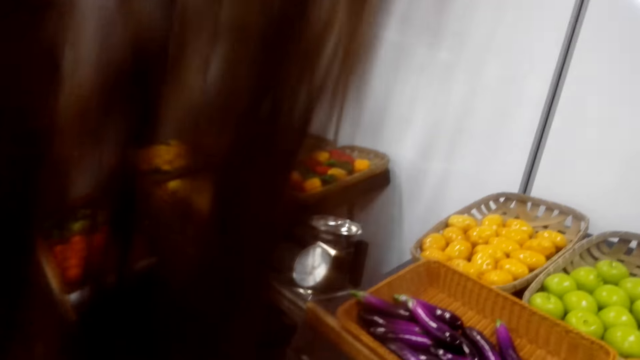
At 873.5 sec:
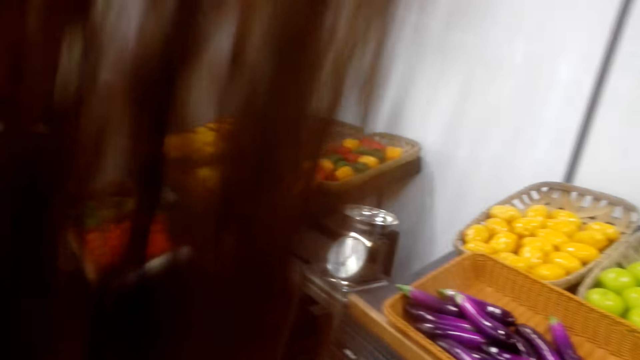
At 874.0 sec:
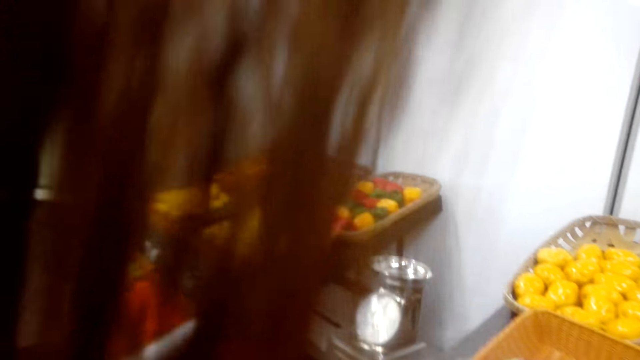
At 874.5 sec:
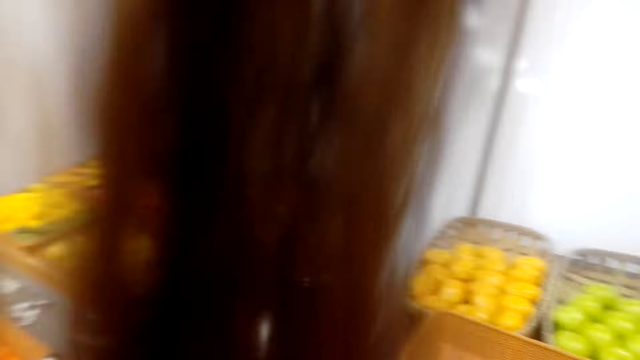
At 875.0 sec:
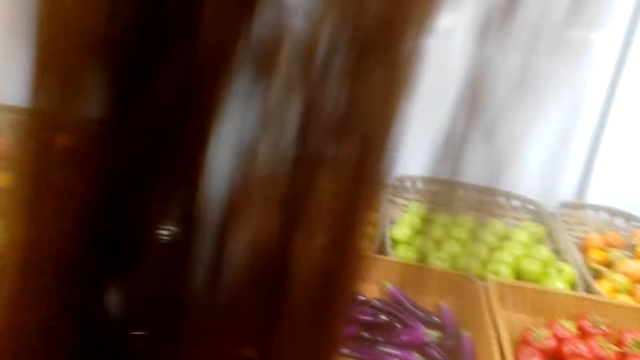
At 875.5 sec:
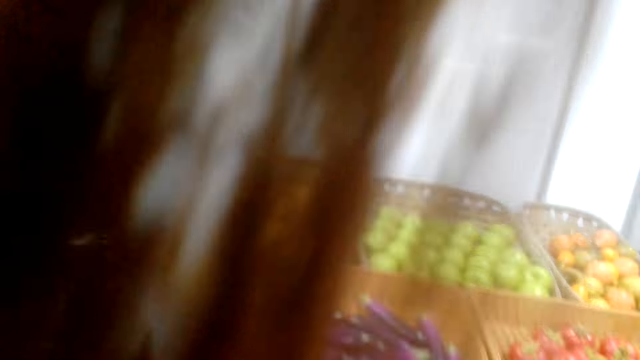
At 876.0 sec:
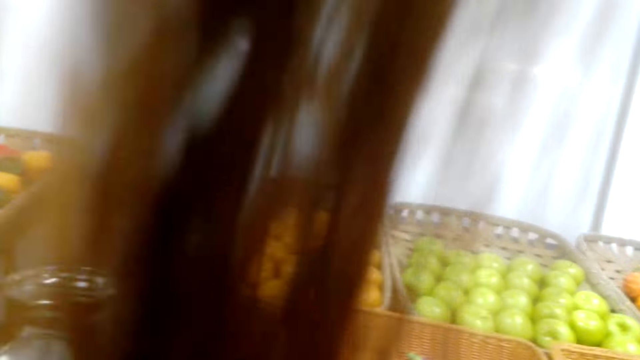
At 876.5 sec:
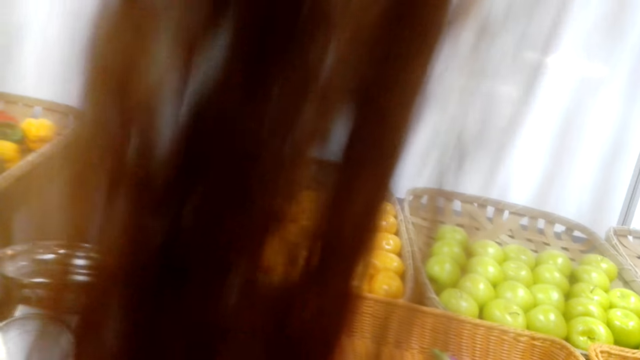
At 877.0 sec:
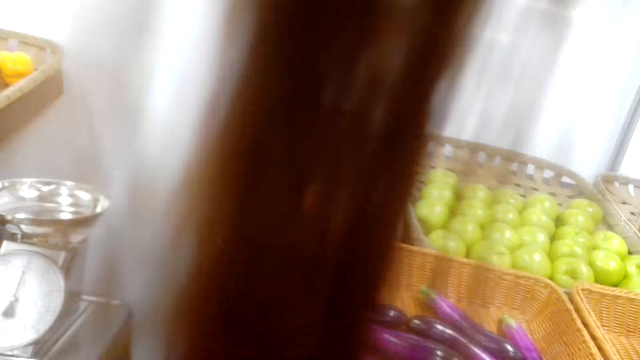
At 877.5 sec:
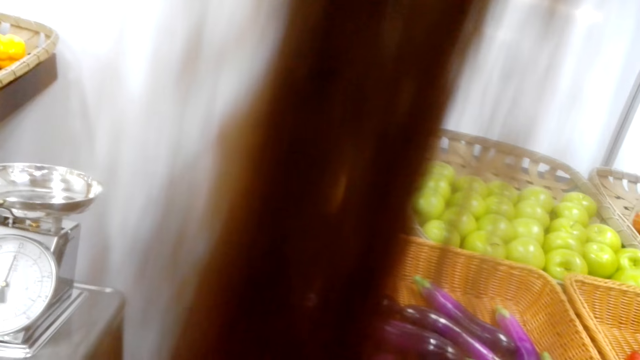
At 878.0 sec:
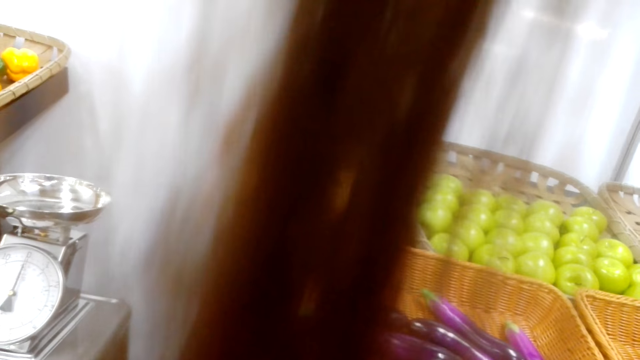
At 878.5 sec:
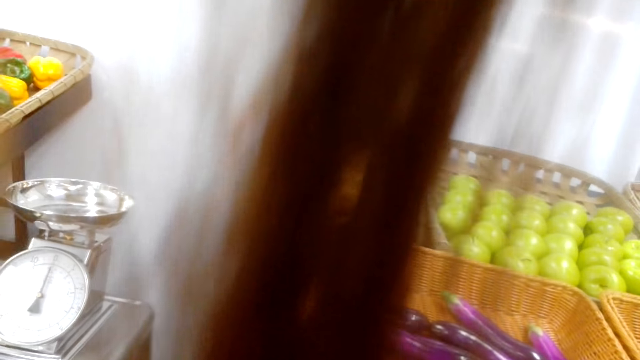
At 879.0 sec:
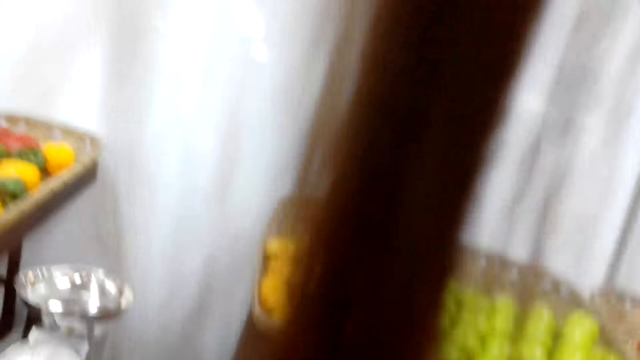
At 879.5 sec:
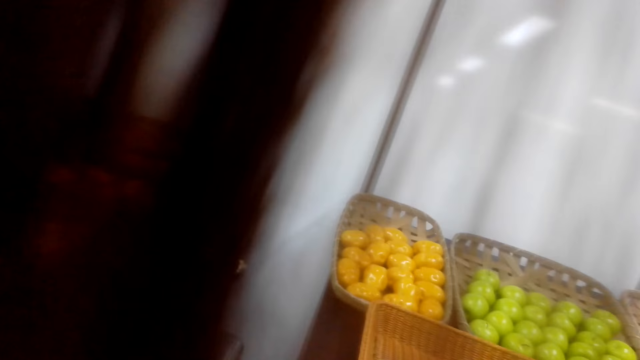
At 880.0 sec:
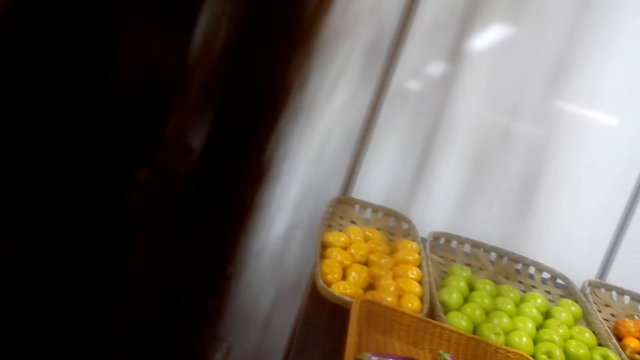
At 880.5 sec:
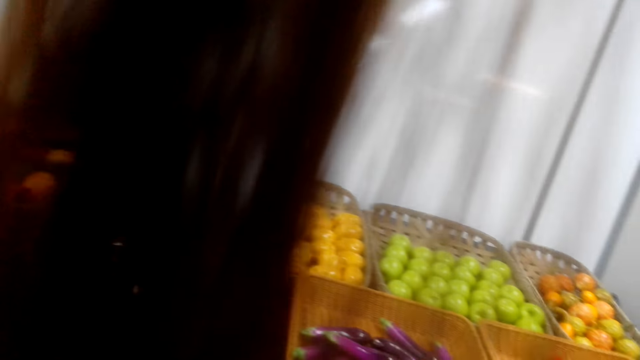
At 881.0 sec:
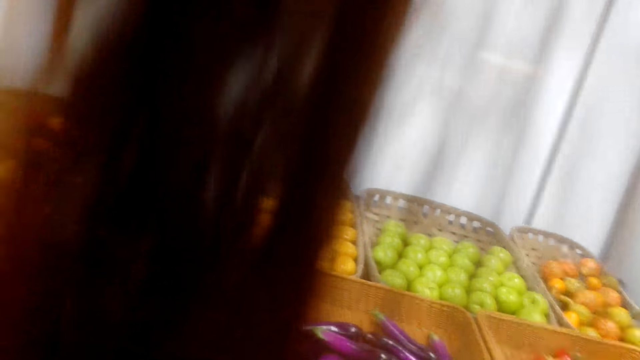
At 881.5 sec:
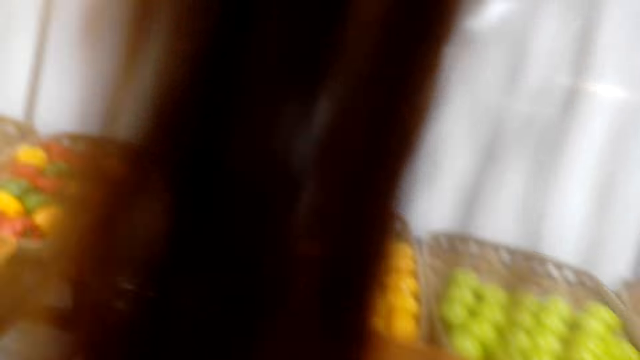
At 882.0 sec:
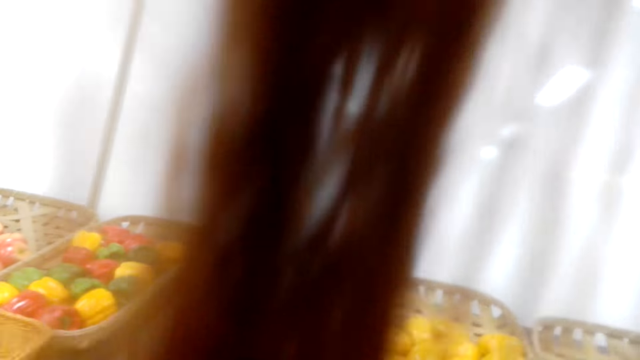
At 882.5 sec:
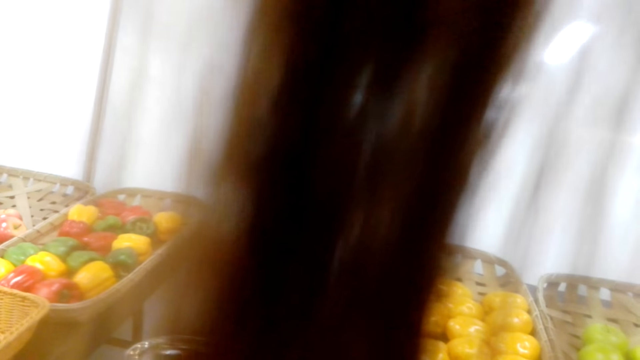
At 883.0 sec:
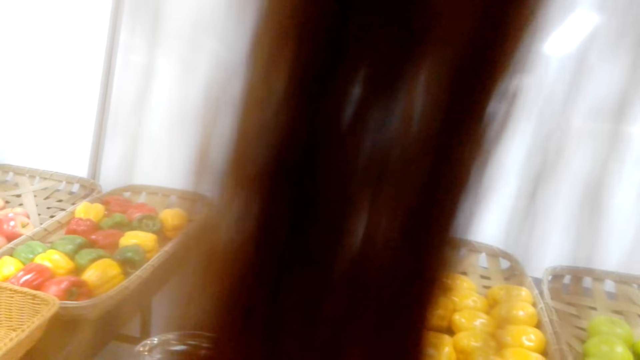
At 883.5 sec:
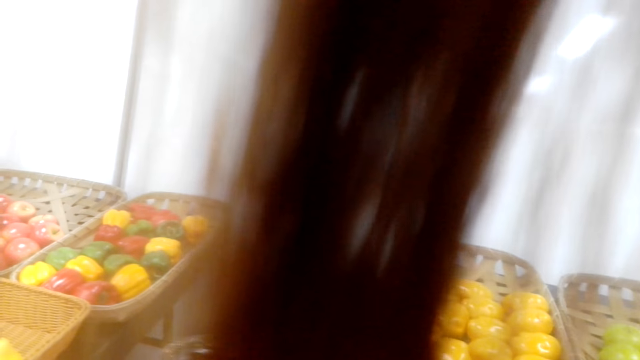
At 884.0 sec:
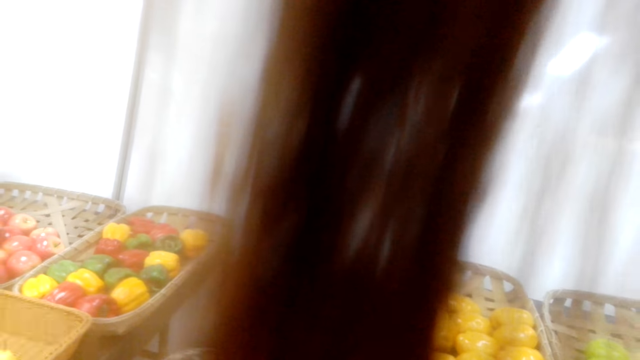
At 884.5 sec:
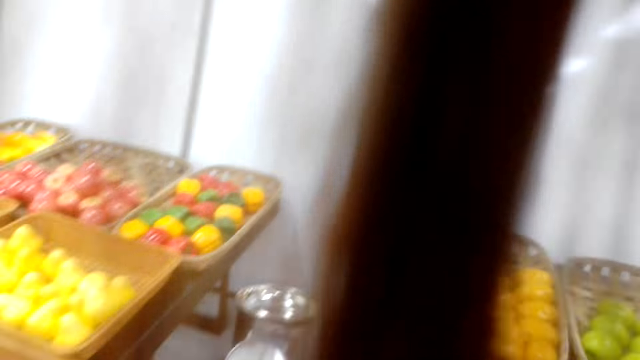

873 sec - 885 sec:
The camera wearer puts fruits in a paper while talking.

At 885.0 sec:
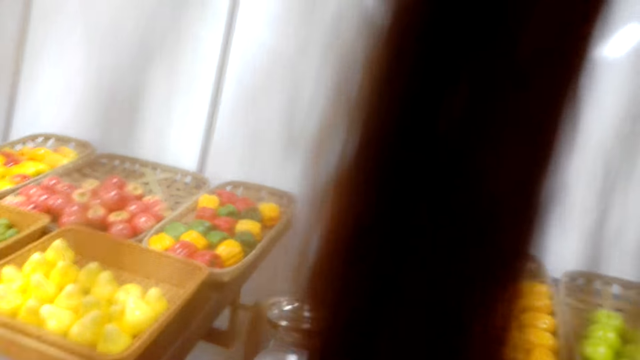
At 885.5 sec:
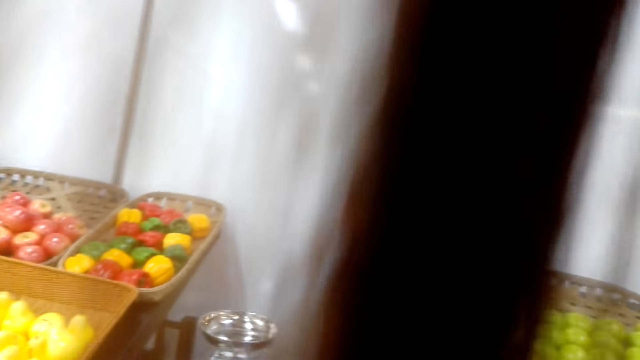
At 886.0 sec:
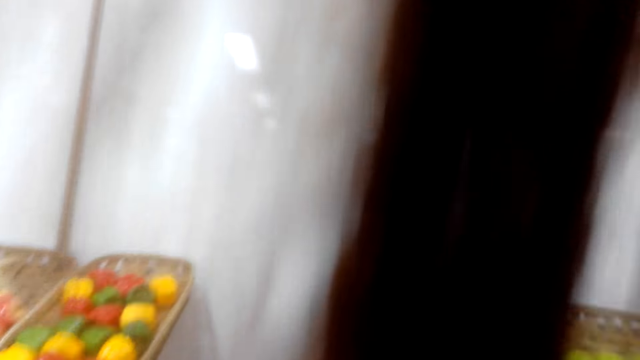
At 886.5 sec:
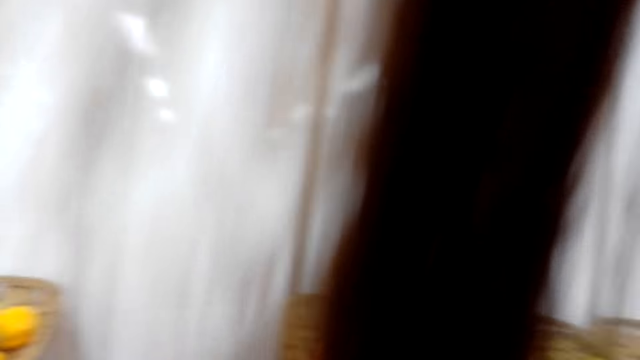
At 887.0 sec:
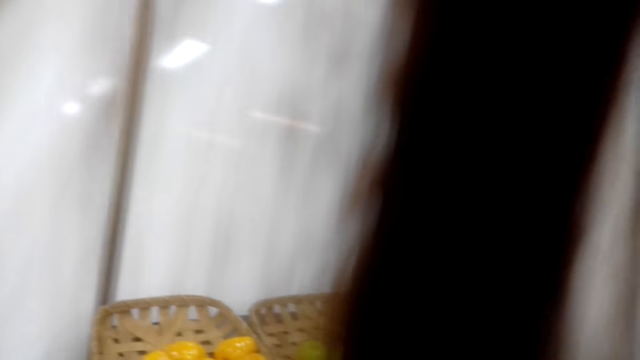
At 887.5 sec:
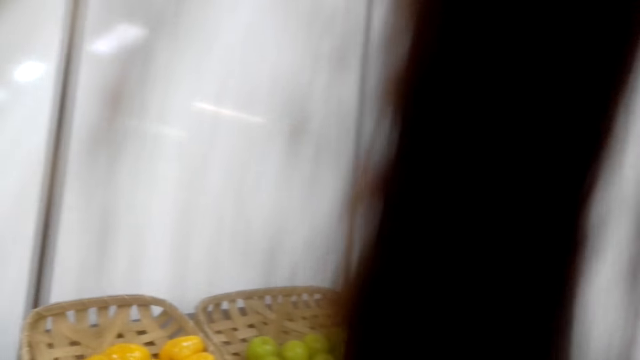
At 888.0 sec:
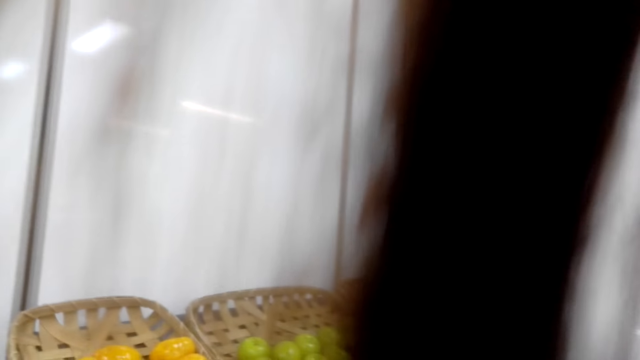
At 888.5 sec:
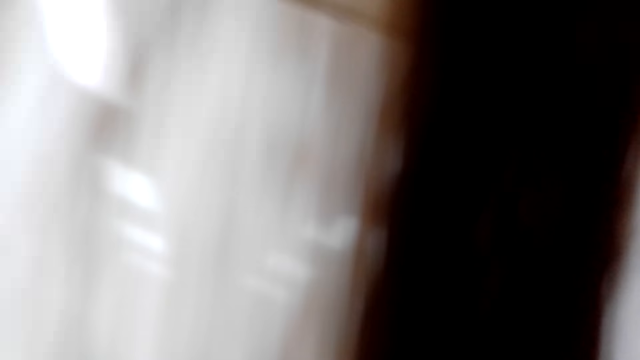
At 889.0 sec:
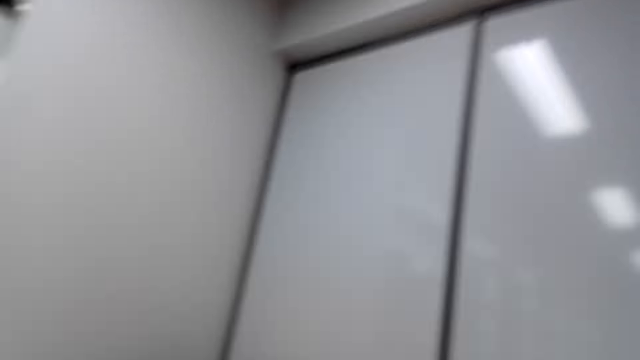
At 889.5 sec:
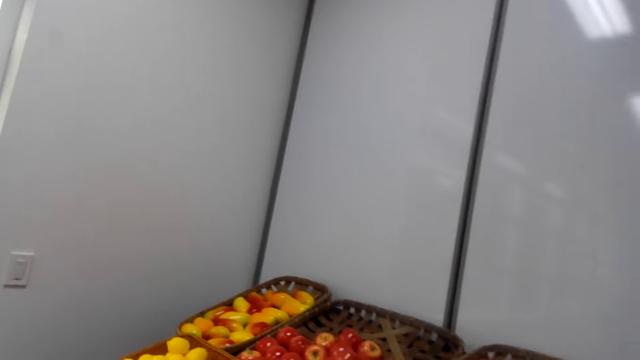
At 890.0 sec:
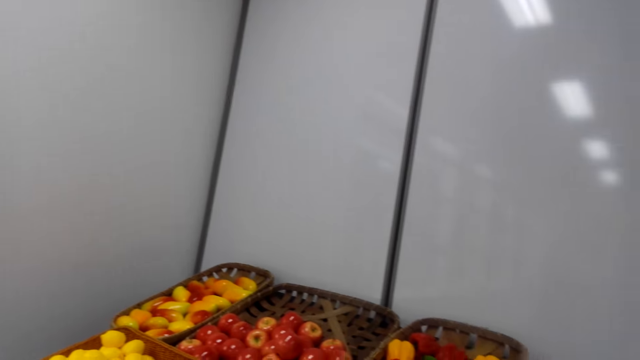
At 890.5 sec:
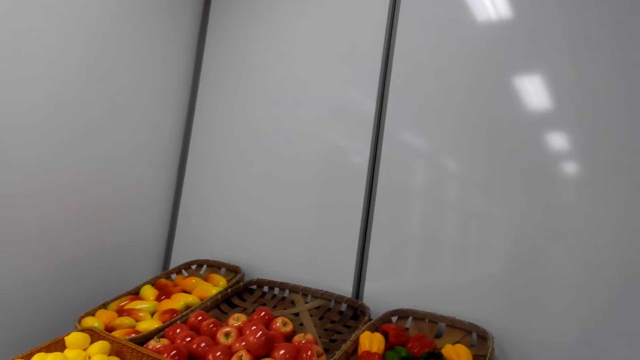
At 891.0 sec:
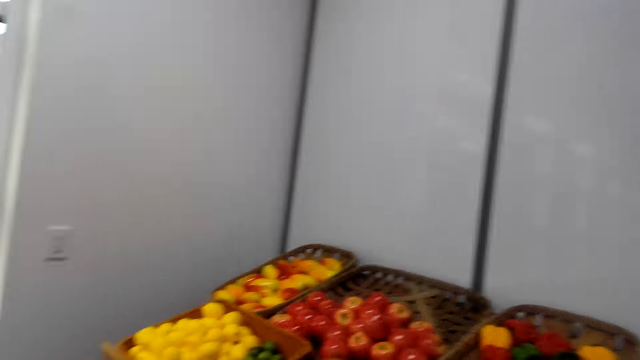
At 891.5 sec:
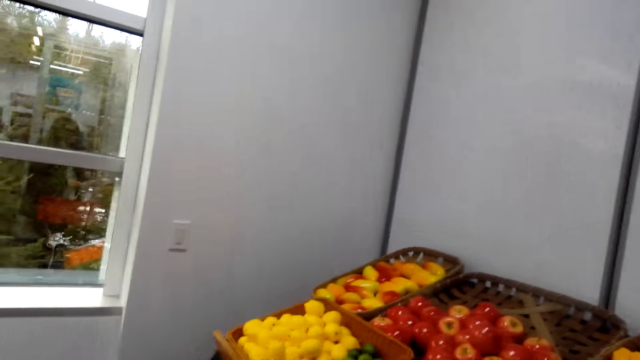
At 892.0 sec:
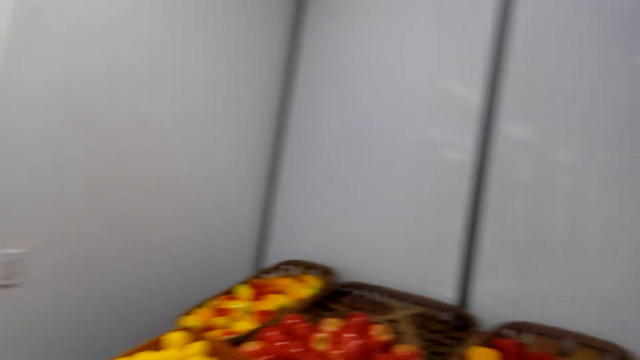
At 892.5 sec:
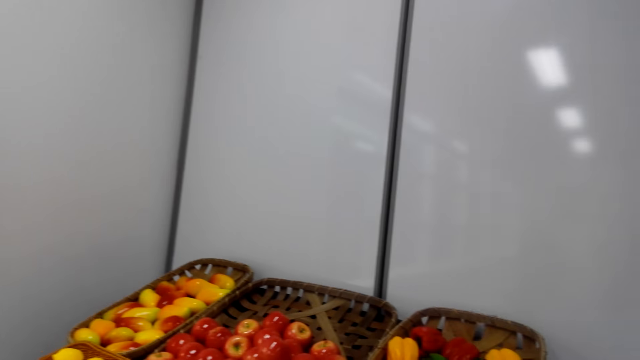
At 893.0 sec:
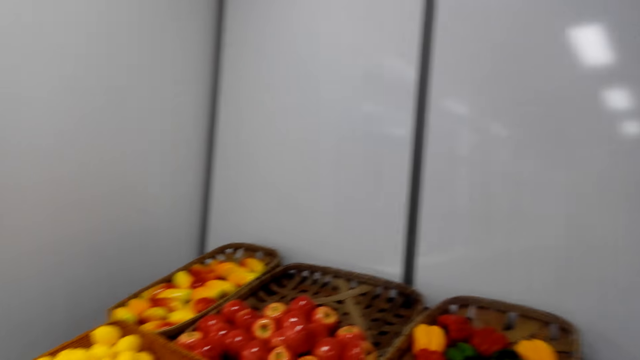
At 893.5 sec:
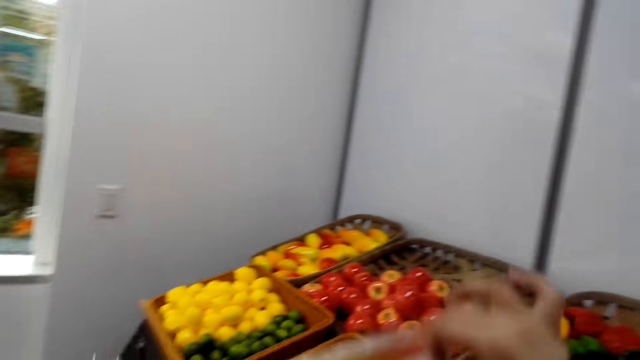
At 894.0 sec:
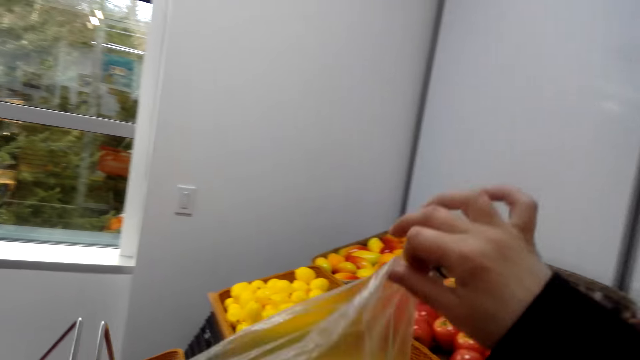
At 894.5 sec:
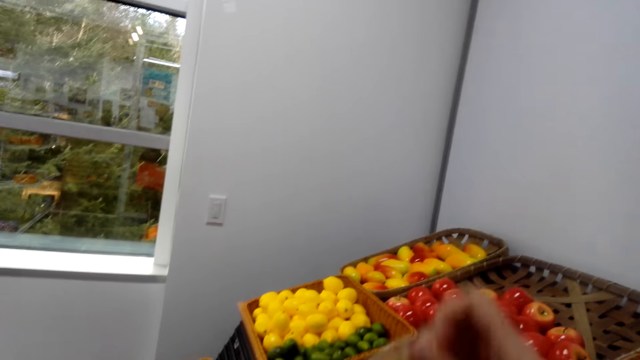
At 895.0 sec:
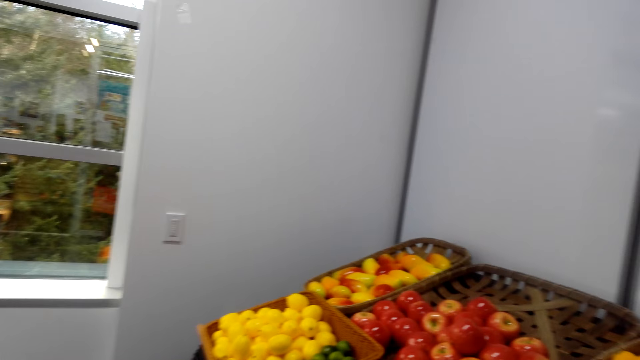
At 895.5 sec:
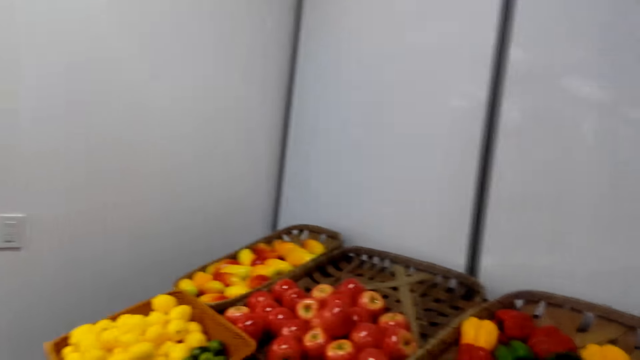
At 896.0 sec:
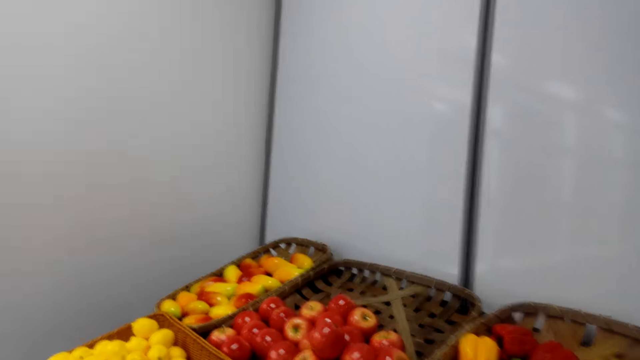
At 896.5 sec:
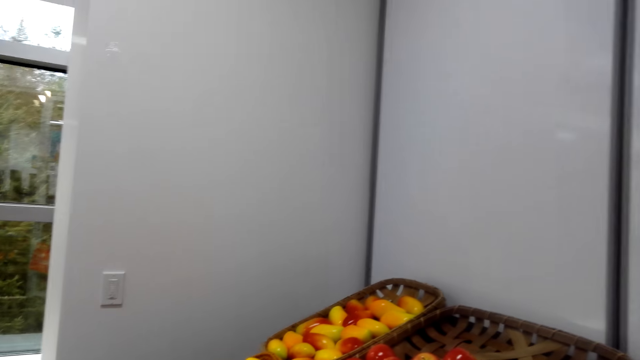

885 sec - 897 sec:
The camera wearer moves a paper. They look at the vegetables.
